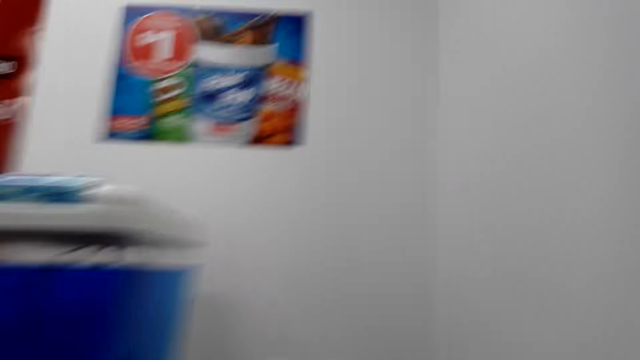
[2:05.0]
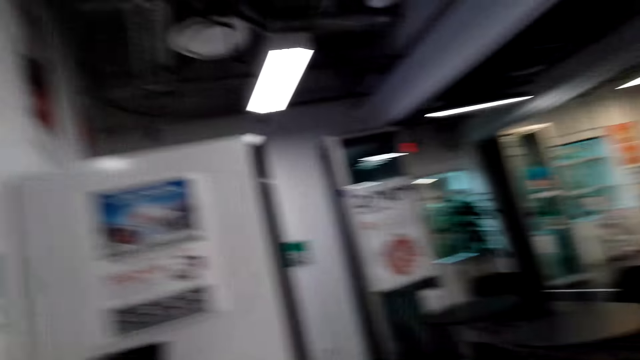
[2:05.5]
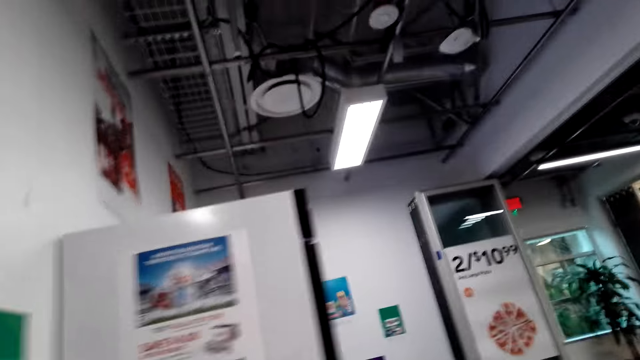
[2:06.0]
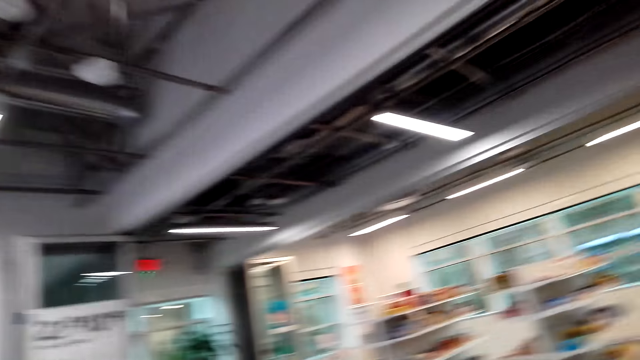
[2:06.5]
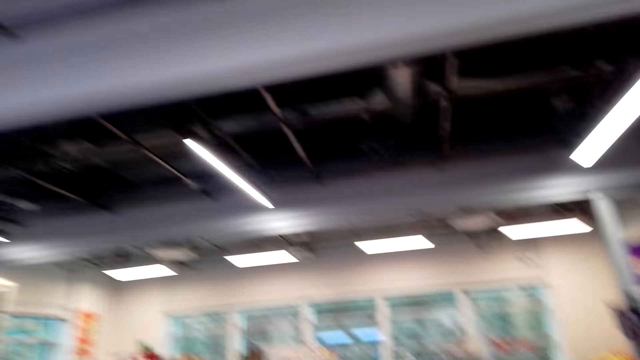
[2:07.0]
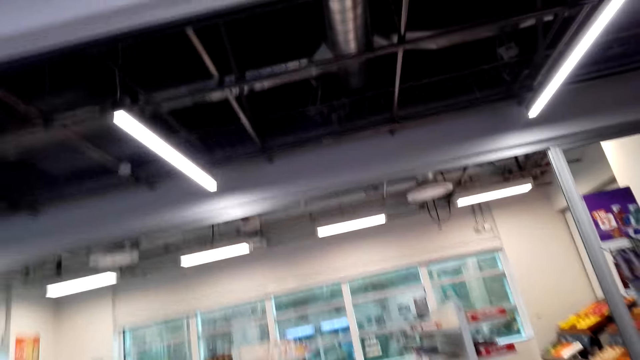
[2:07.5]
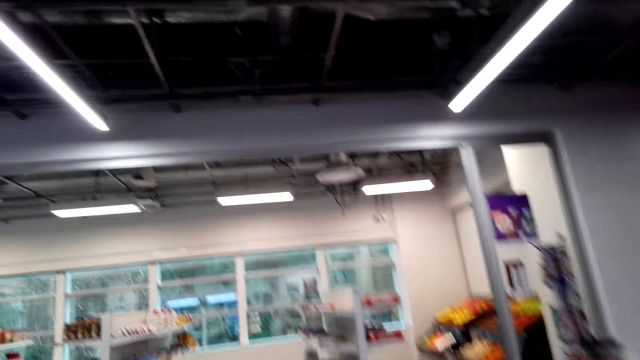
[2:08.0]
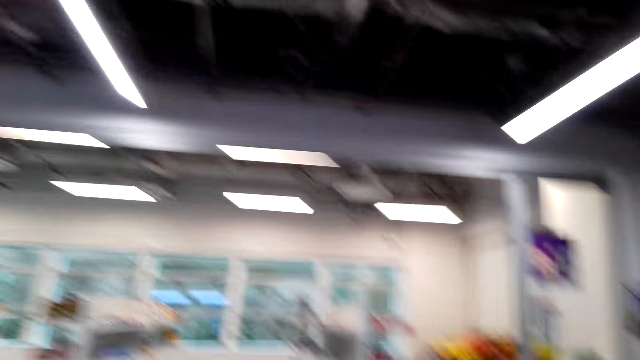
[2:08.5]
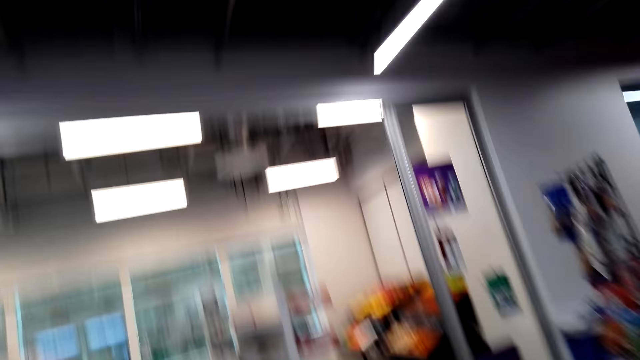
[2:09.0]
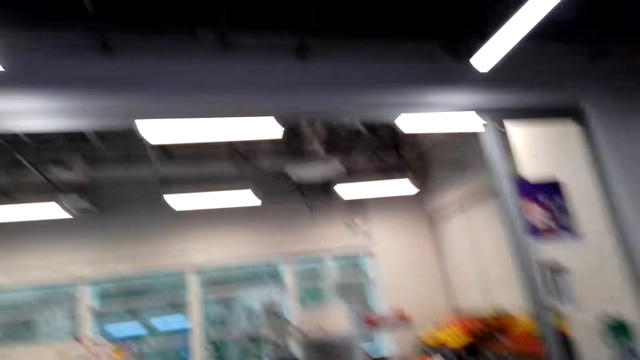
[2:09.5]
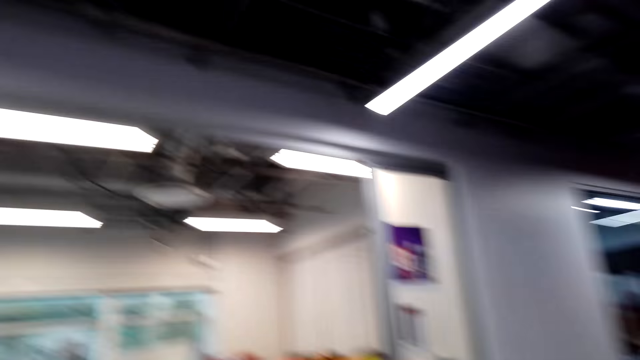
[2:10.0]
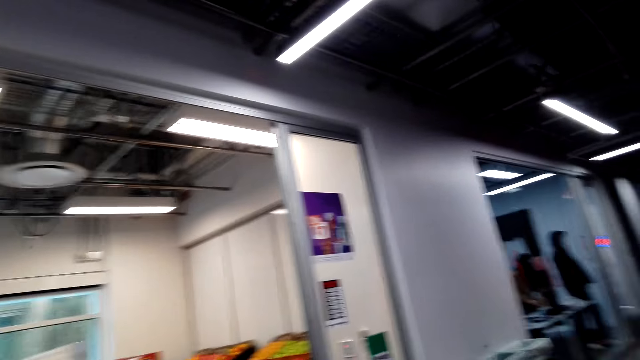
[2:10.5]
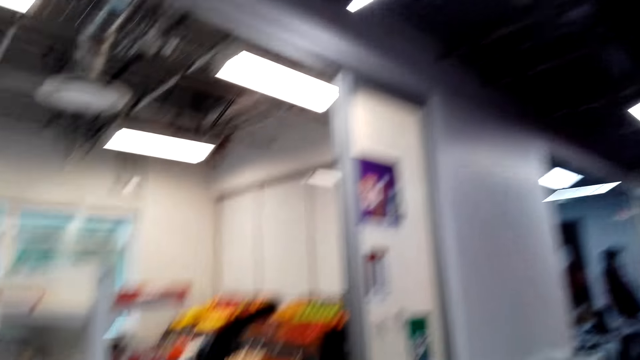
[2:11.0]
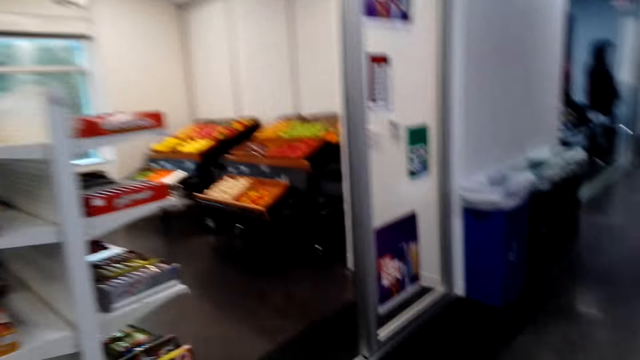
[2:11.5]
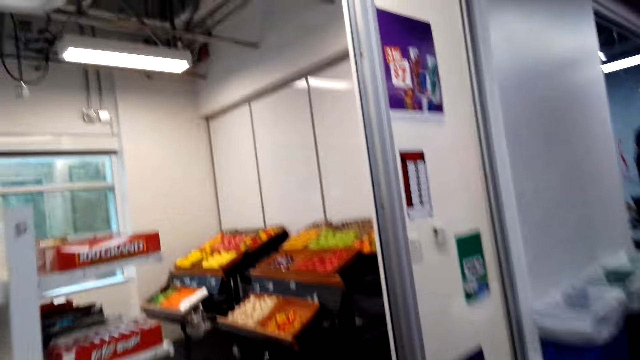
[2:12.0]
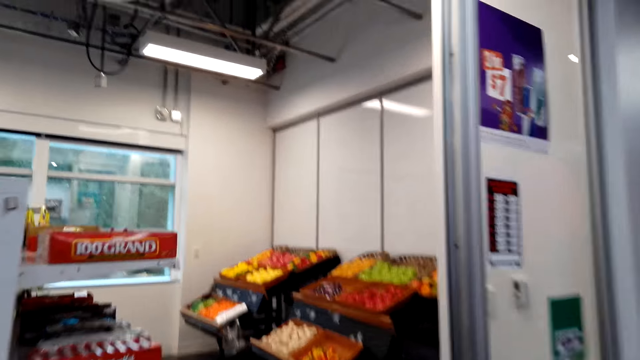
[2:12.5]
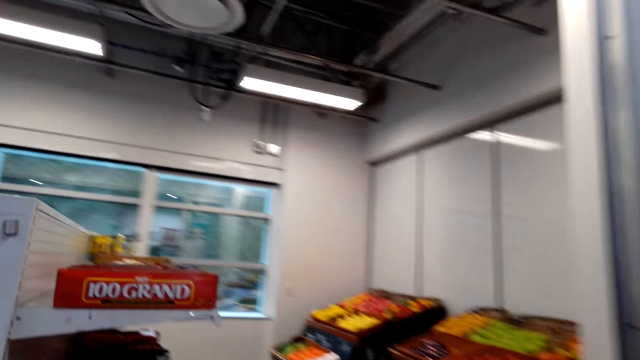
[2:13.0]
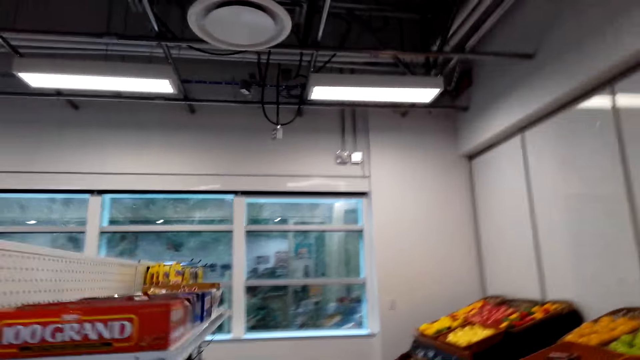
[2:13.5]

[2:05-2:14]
The camera wearer turns and walks around.

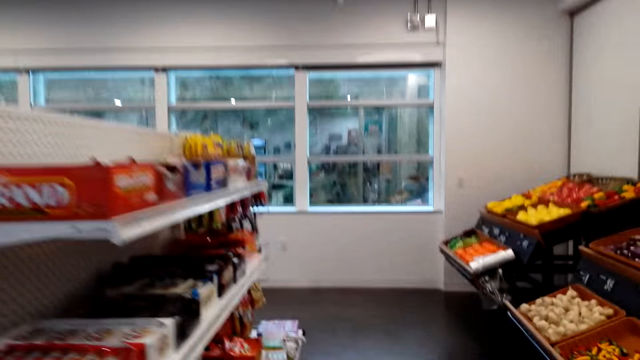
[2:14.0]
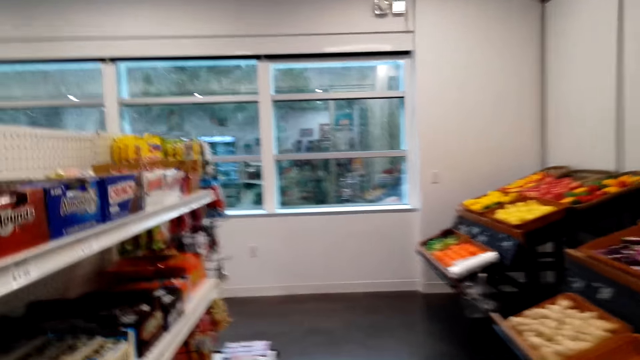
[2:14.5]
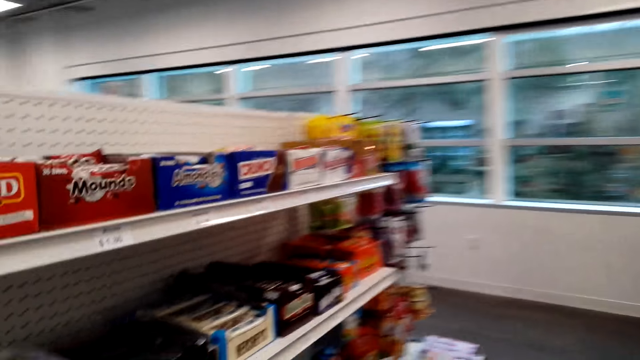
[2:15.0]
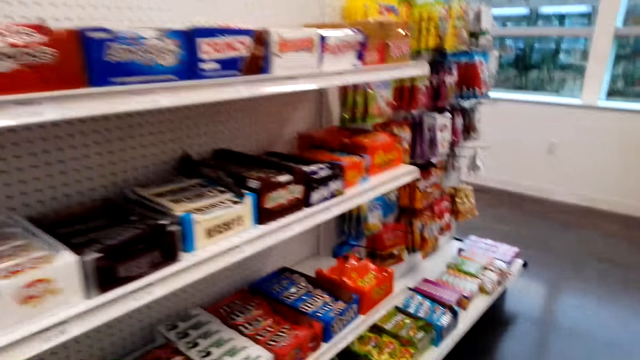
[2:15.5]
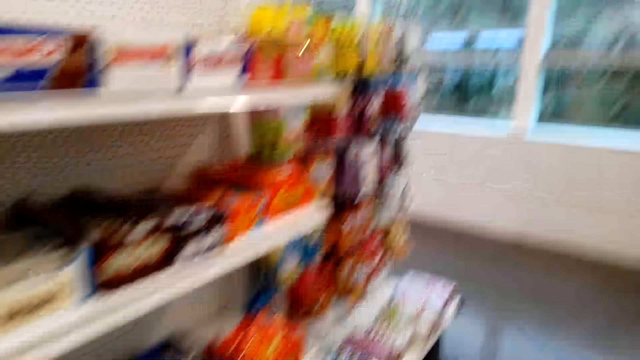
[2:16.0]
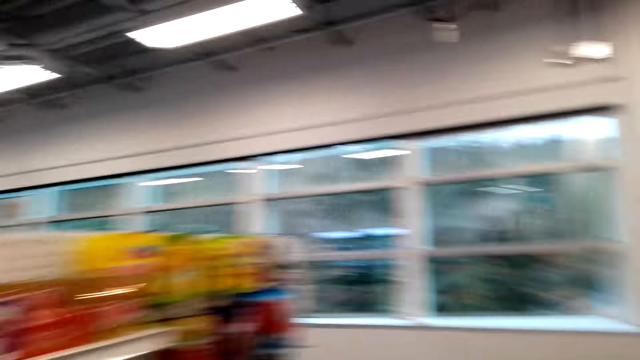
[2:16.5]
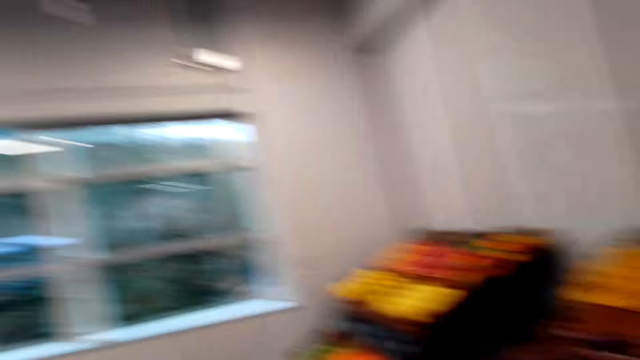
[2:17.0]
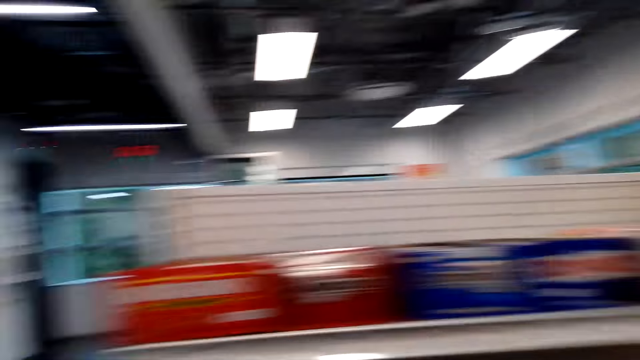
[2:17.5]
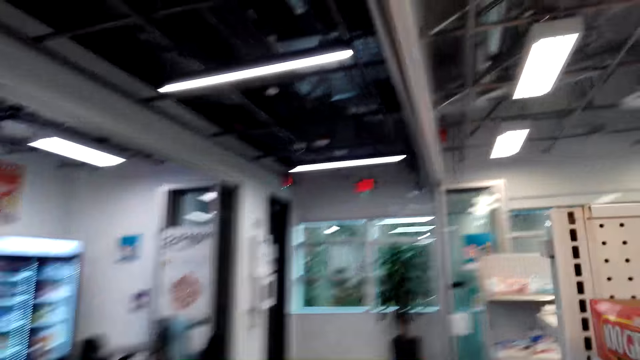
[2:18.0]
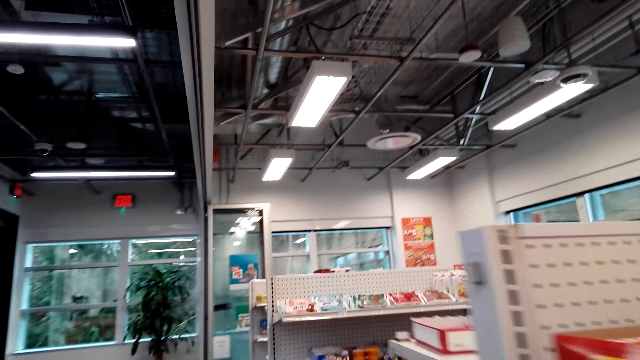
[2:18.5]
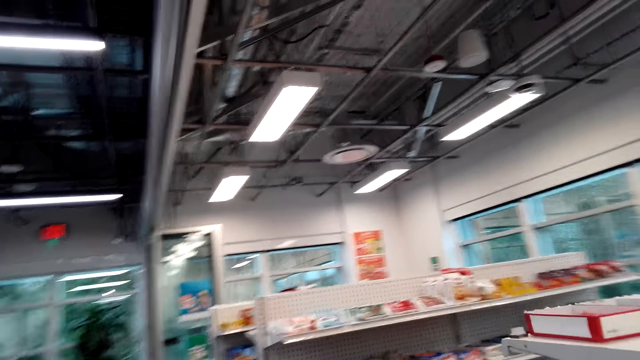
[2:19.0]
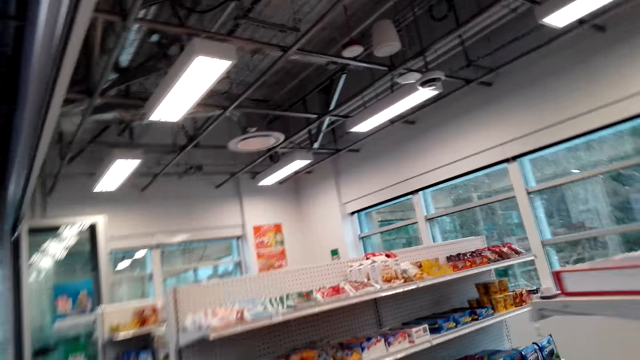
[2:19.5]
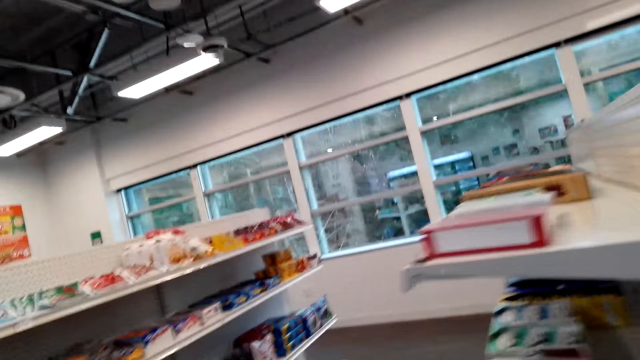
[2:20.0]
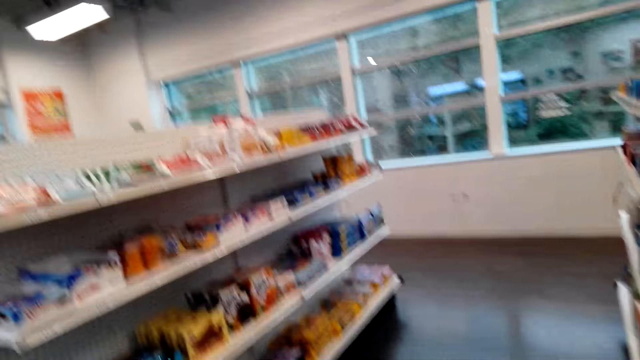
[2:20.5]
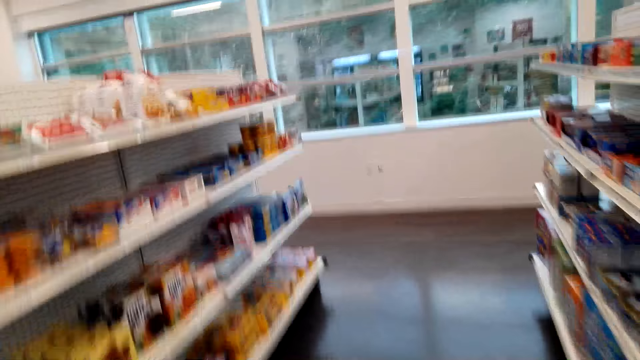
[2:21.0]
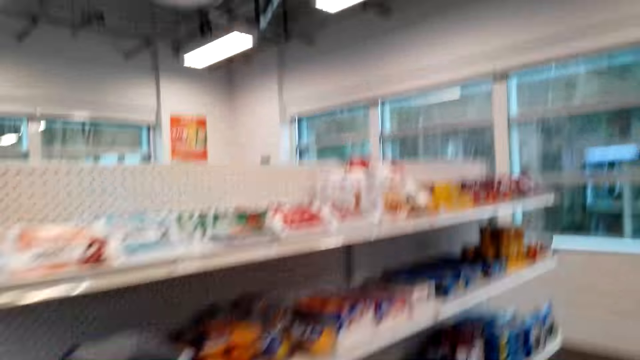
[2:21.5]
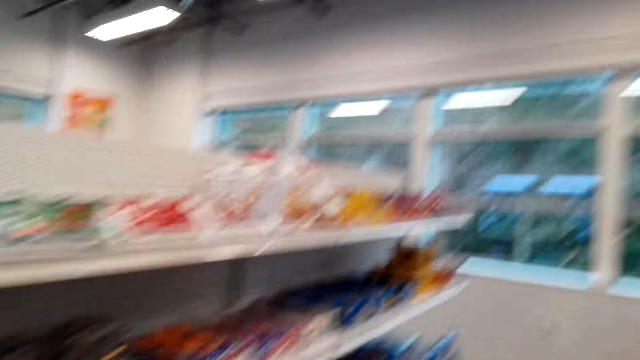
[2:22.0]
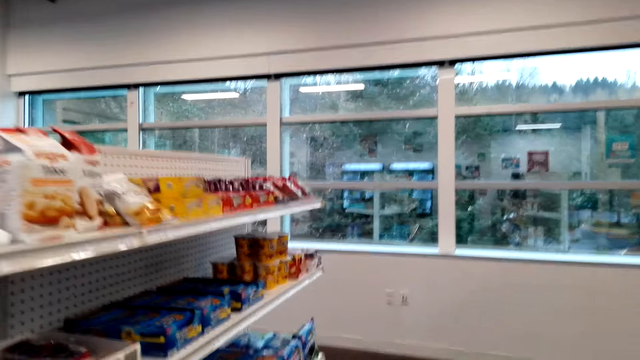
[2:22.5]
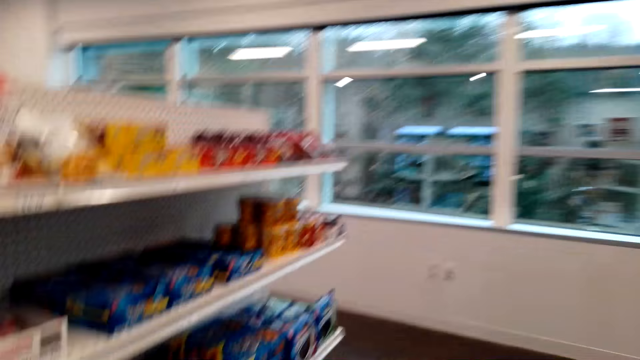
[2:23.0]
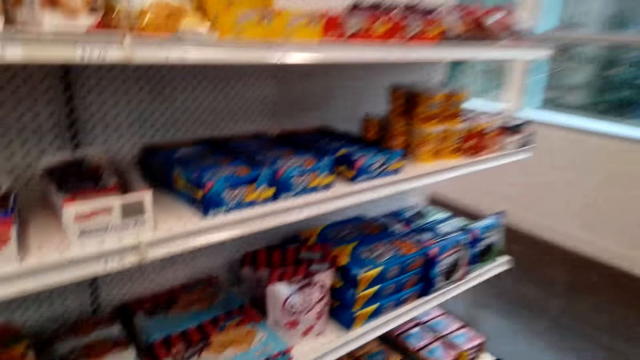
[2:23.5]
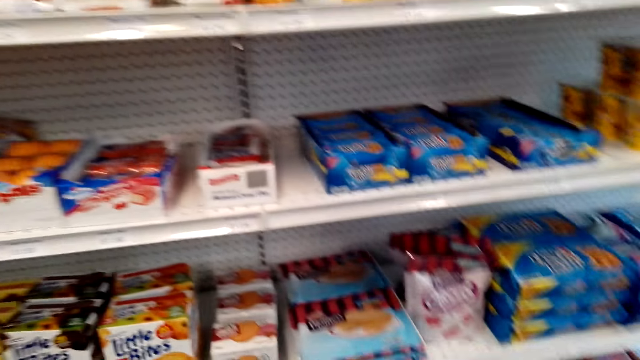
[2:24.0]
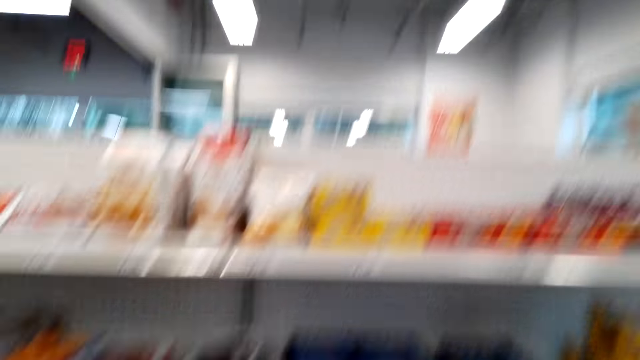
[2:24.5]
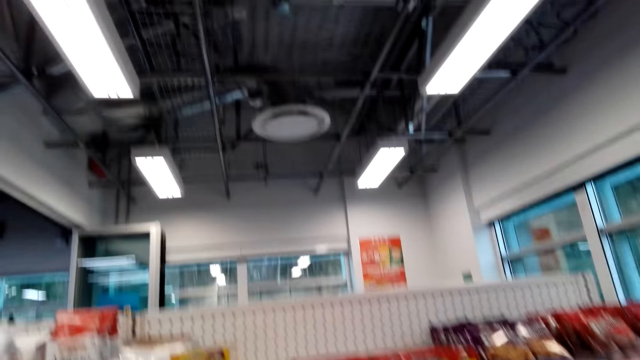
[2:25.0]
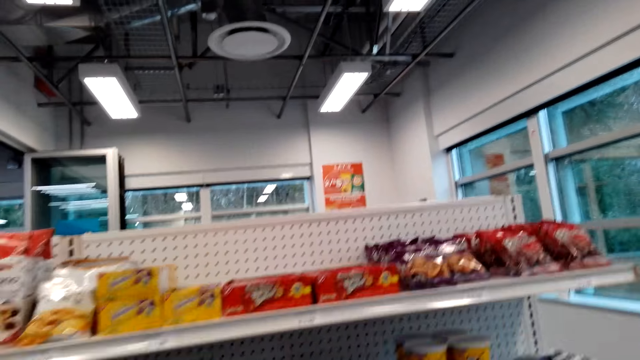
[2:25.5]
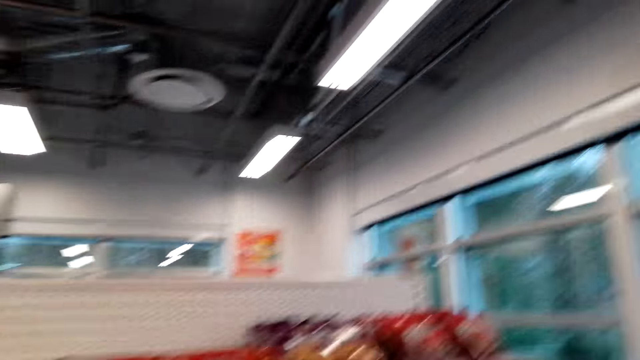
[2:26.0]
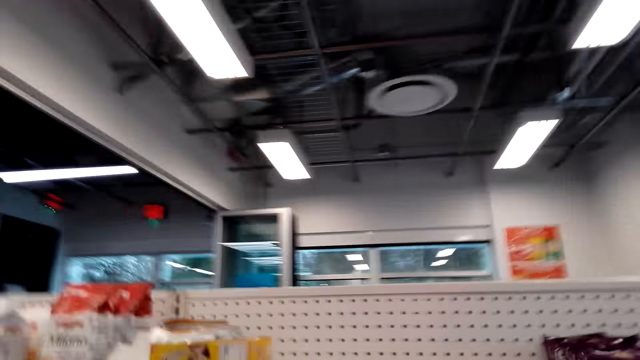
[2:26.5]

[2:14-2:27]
The camera wearer looks at the products on the shelves. They look around. They walk around. They look at the products on the shelves. They cough. They look at the products on the shelf.
